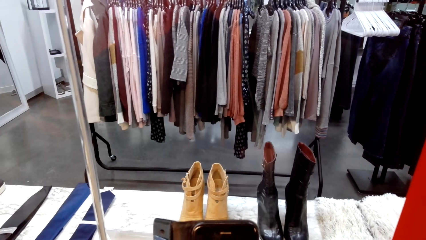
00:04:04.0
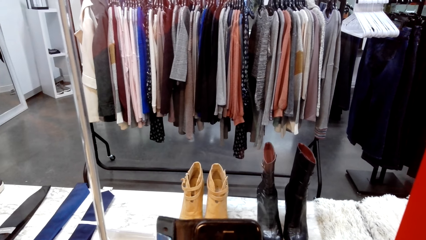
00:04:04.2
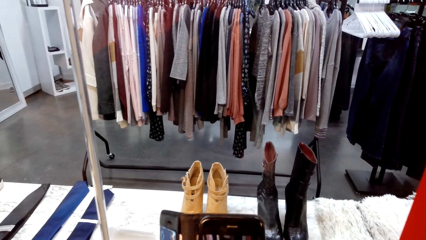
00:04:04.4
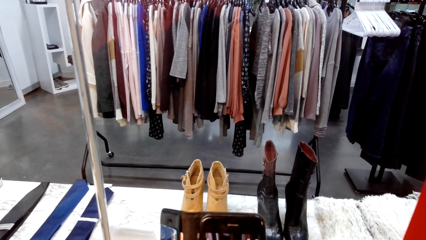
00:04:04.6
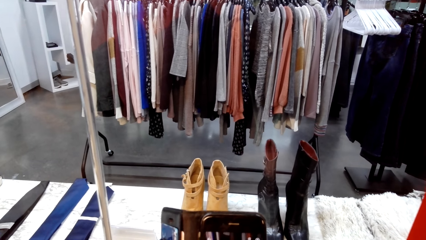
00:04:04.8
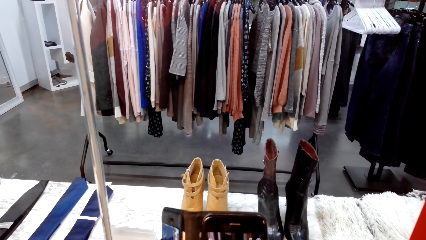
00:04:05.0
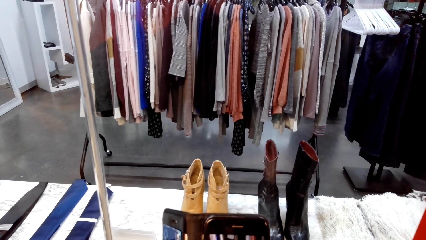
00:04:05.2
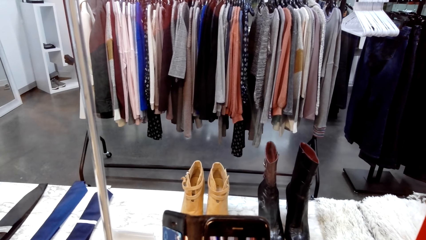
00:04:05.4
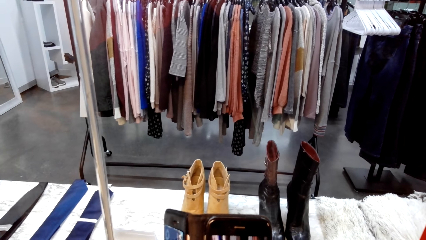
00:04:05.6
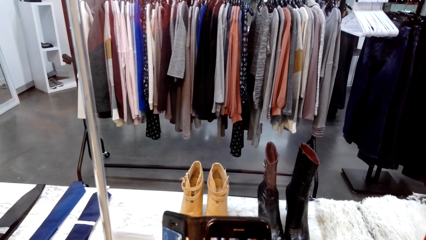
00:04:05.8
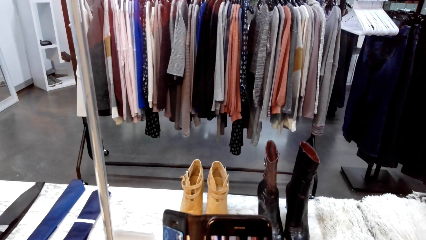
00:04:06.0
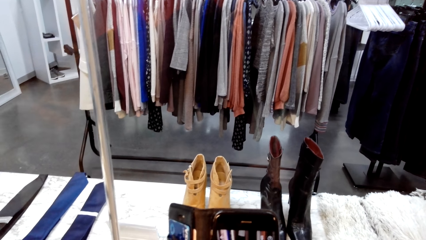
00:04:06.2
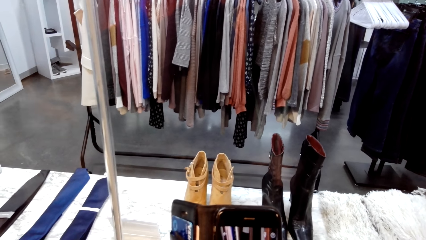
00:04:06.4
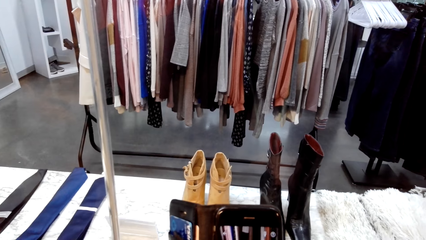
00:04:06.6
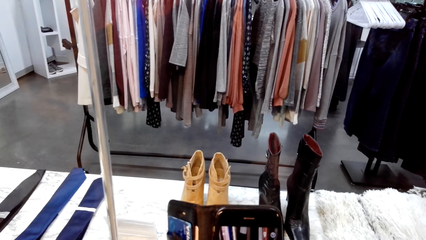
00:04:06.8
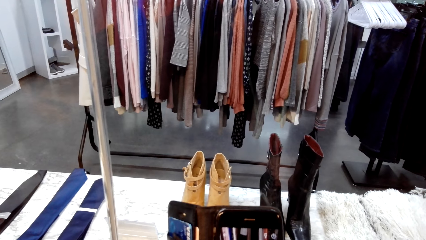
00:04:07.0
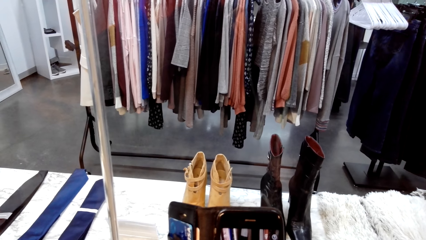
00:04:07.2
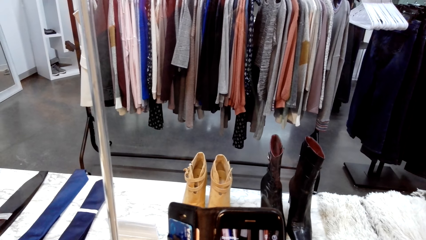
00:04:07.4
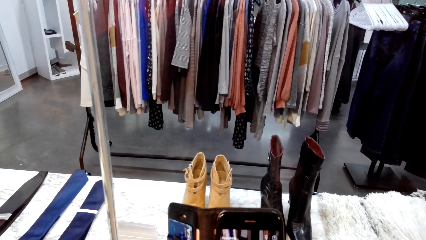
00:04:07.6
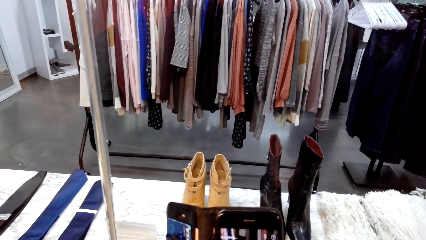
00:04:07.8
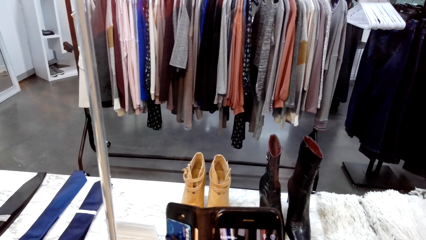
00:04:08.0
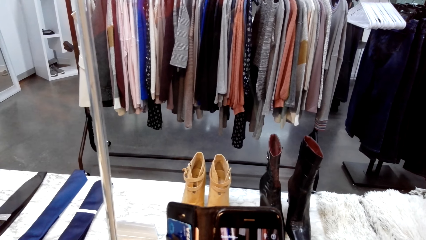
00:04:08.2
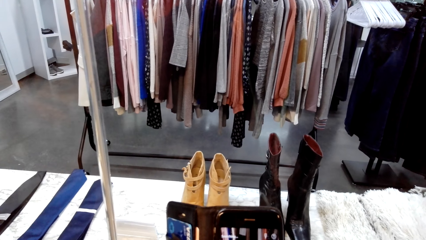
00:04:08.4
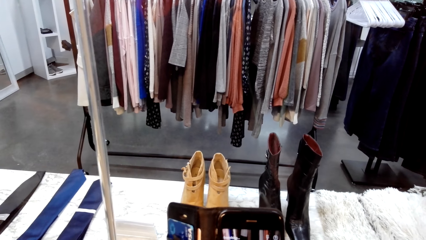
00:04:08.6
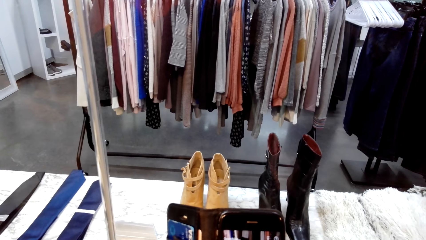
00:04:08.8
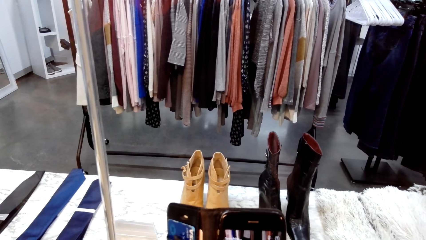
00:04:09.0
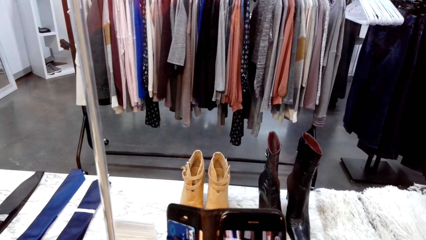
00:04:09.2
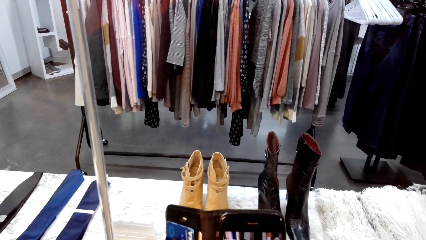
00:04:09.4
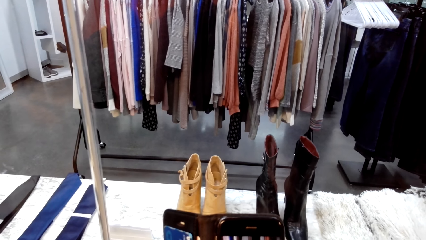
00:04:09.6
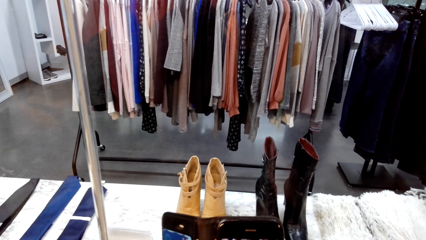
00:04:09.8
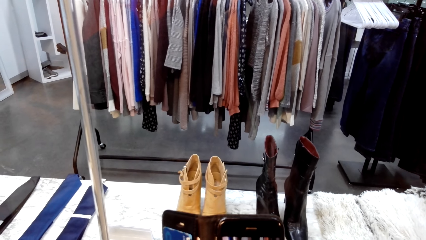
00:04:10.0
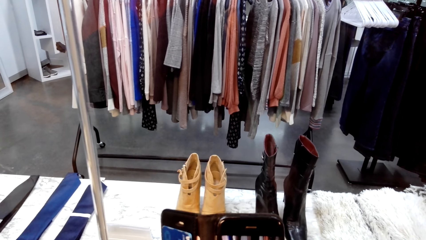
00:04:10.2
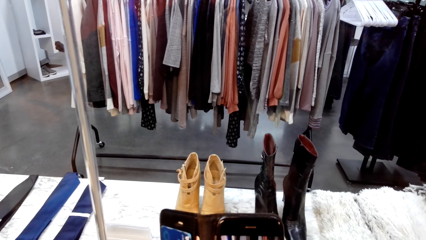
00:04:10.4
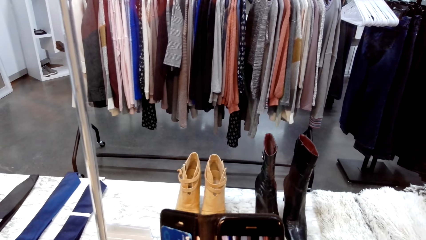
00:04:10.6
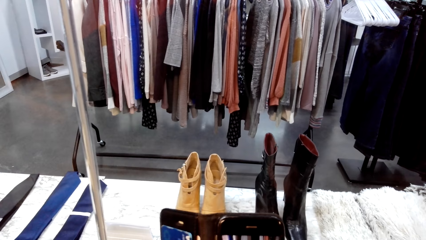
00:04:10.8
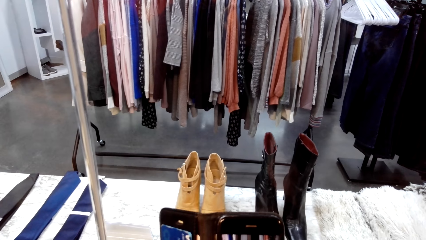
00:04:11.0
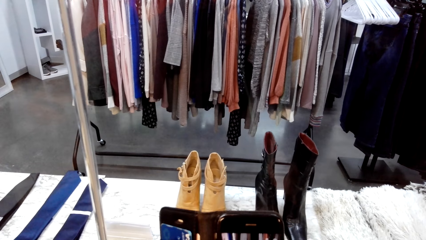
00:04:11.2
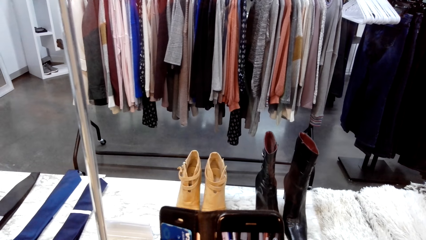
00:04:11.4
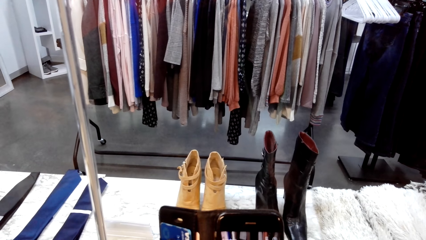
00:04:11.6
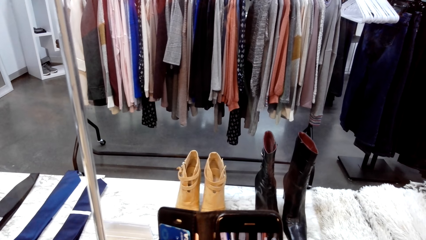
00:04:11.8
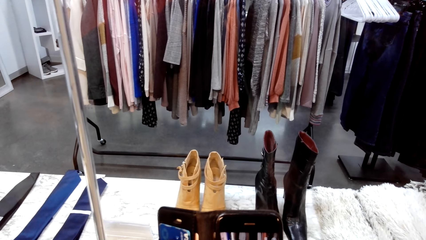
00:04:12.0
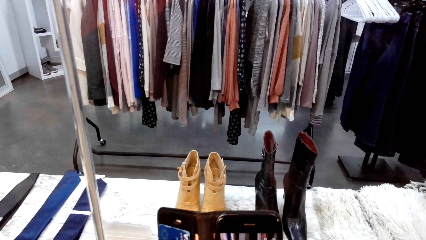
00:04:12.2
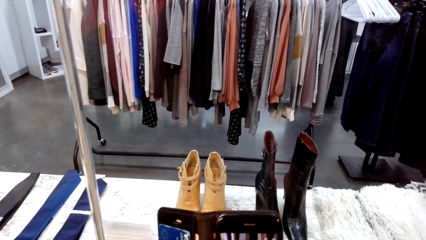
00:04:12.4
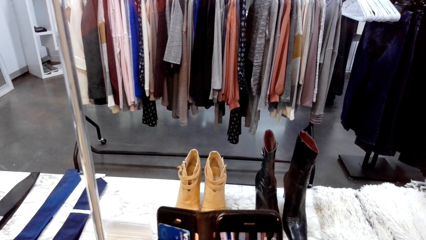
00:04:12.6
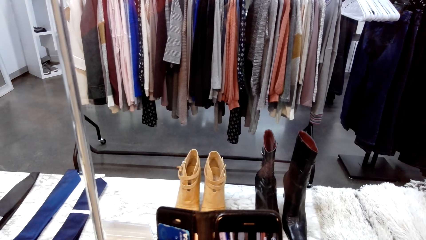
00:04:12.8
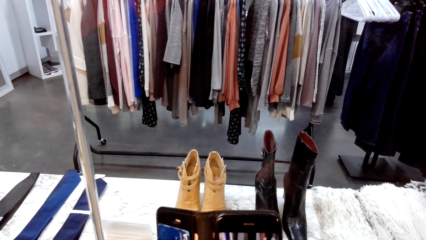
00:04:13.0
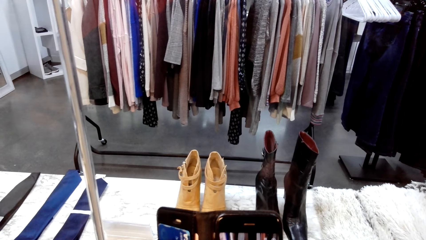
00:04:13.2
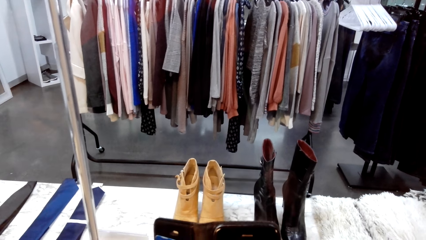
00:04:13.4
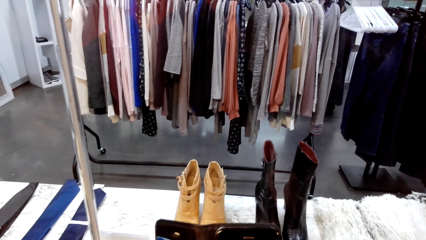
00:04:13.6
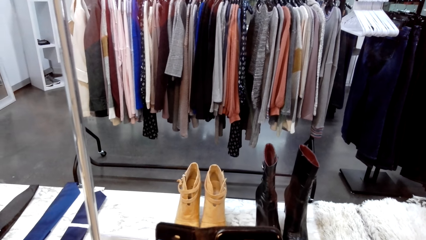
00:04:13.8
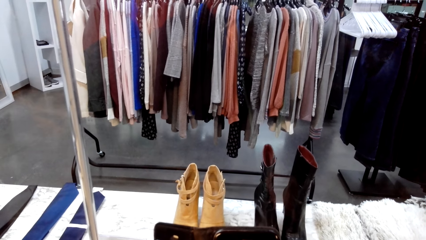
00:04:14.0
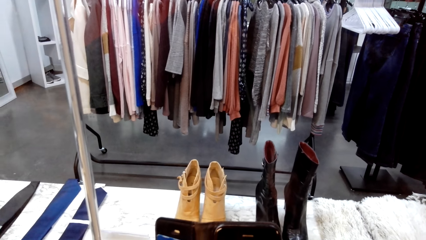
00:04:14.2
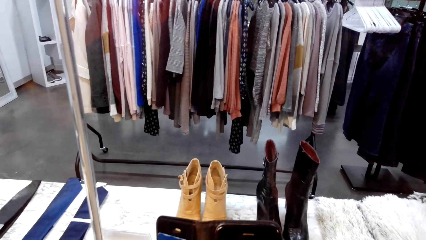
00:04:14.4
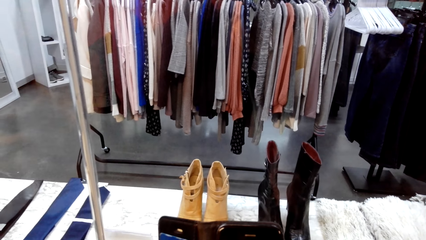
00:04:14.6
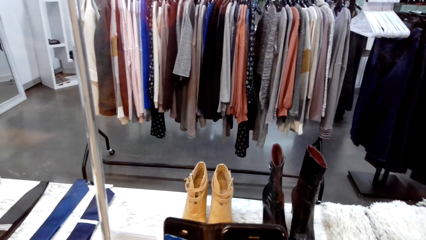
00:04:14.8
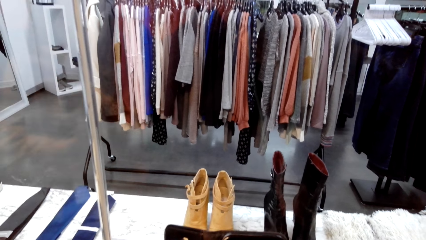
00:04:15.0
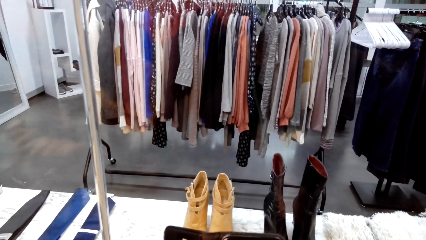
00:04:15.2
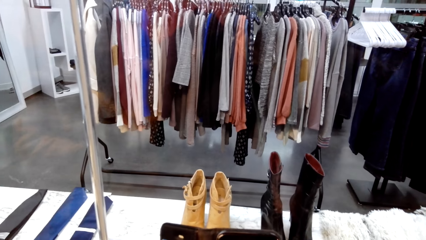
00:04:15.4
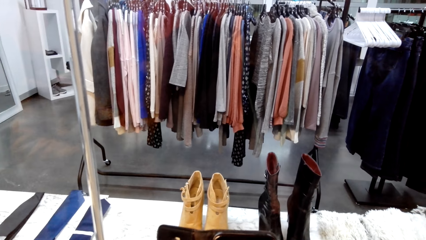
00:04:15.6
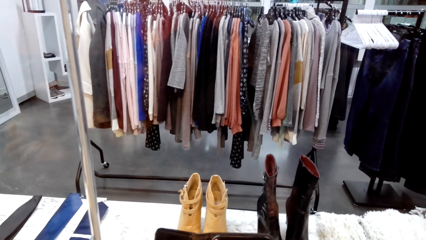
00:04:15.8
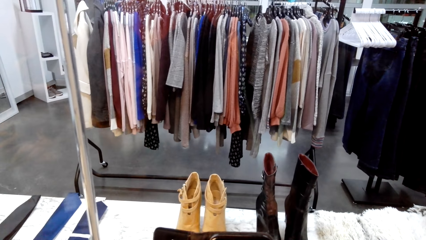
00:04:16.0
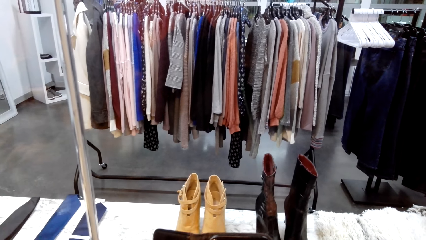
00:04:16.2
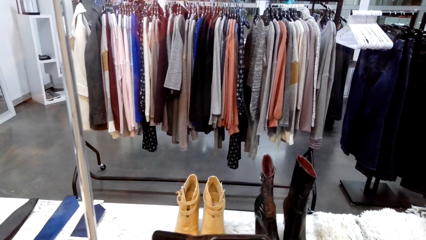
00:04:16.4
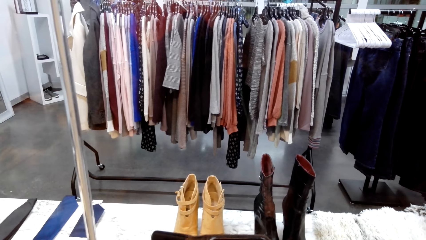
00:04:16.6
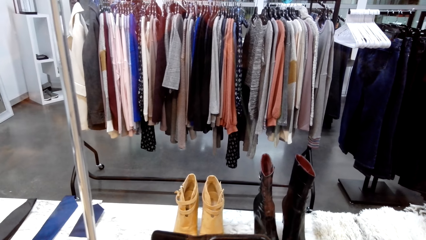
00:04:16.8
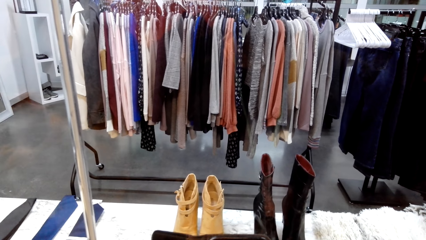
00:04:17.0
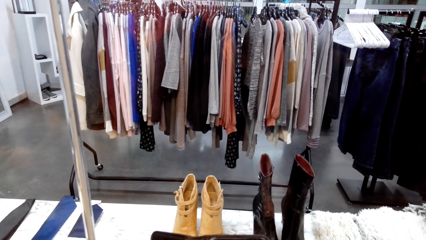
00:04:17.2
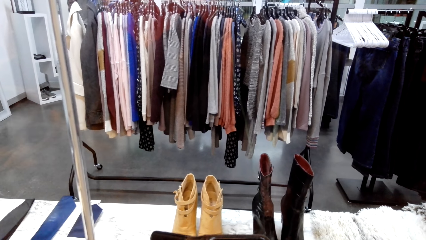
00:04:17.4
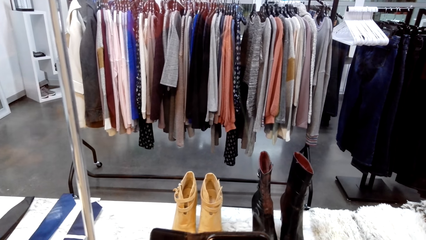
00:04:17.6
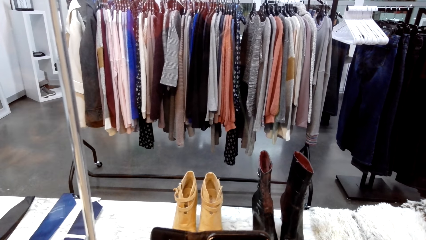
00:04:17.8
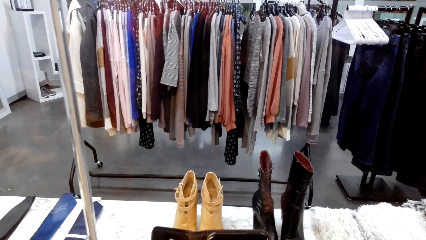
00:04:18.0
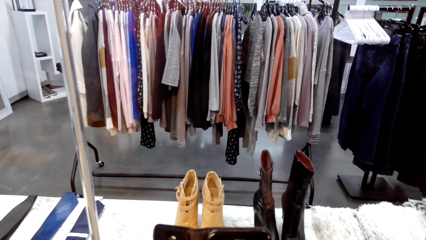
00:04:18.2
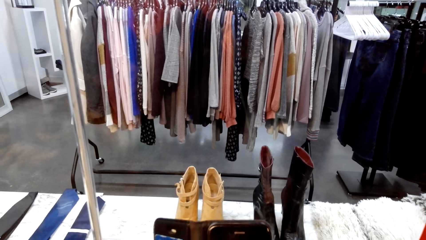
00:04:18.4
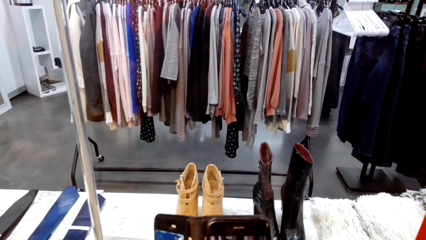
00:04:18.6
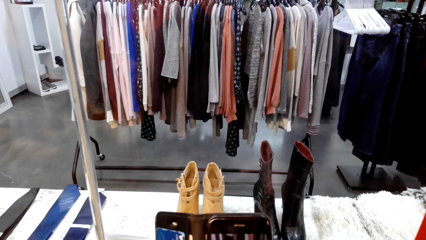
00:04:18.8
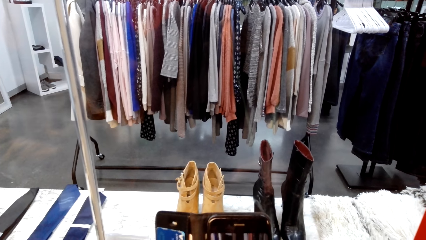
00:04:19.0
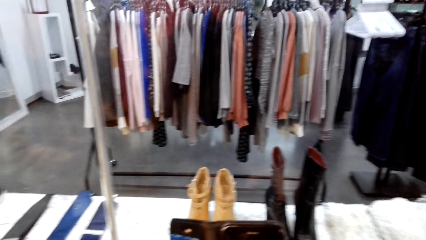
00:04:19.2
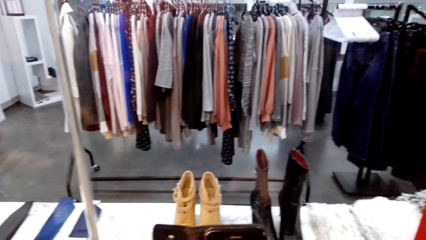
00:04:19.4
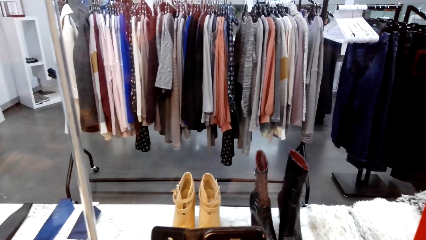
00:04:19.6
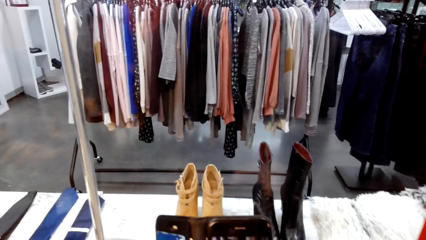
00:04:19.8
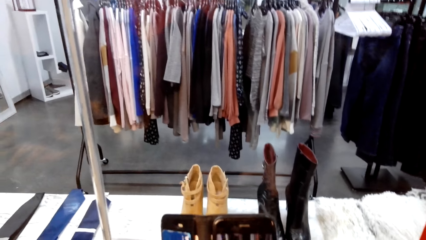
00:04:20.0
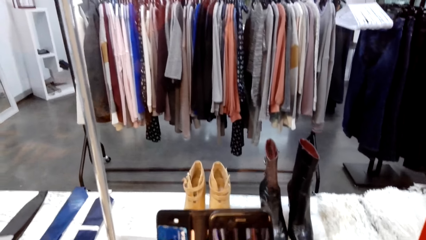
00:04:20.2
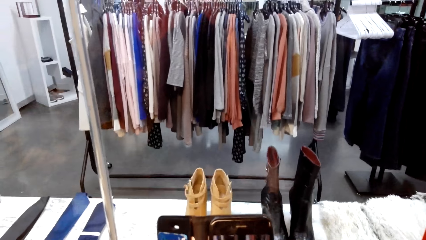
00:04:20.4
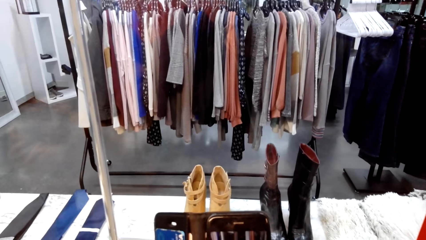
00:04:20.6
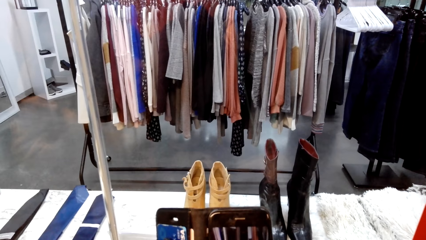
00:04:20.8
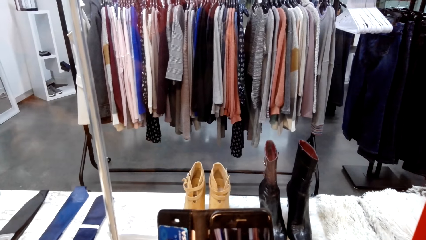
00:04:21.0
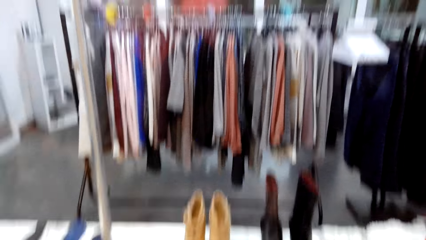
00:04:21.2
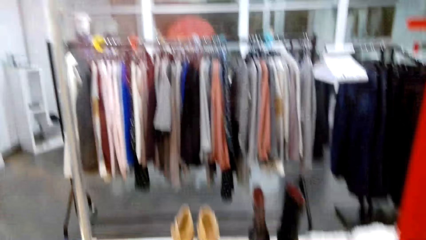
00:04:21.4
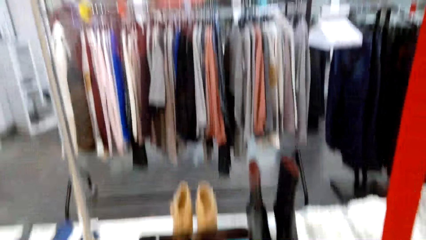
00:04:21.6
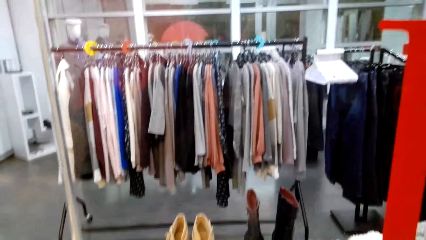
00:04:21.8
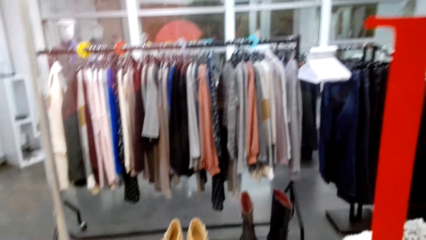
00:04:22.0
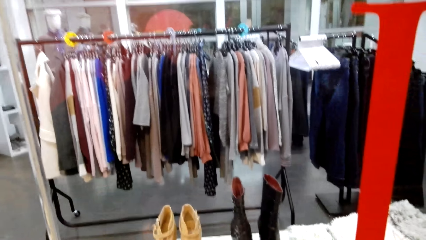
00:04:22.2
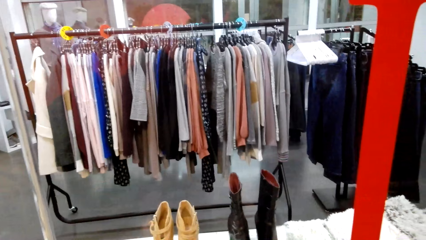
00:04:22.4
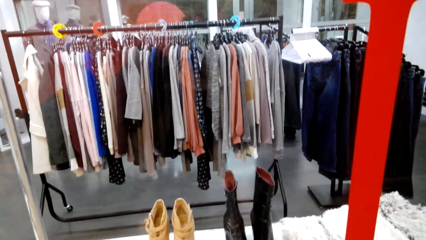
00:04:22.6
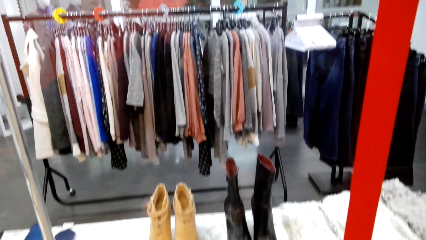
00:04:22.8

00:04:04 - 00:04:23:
The camera wearer talks with a person. The person laughs.
